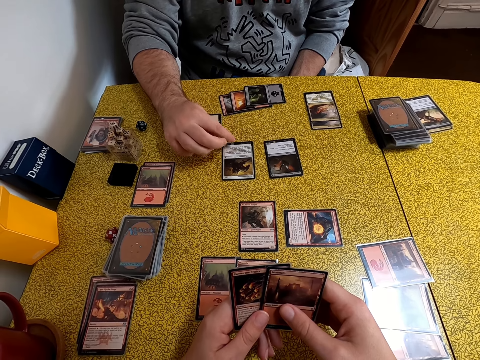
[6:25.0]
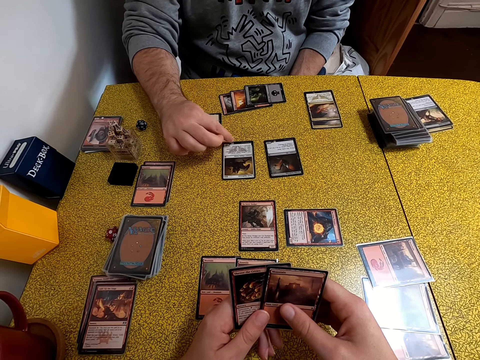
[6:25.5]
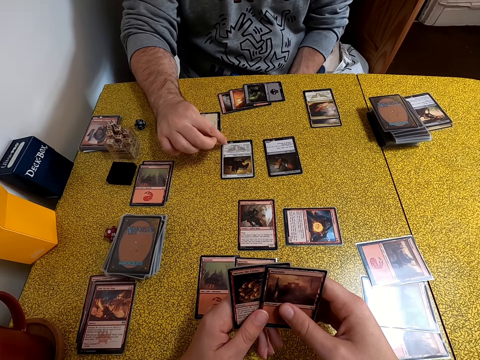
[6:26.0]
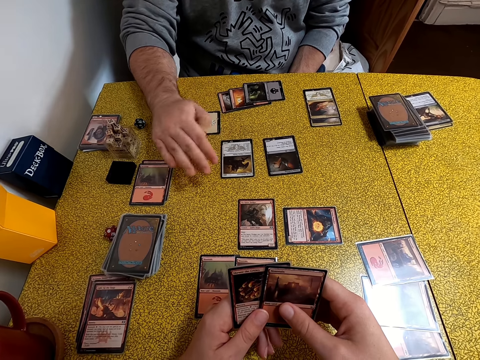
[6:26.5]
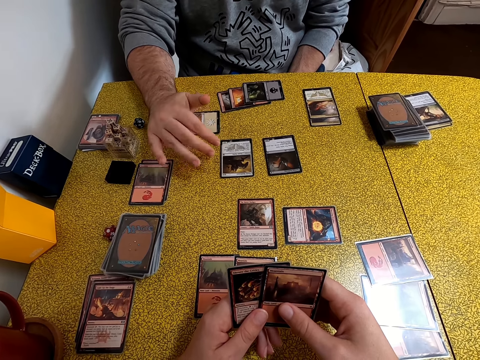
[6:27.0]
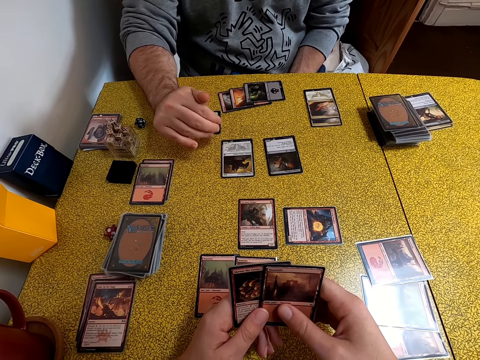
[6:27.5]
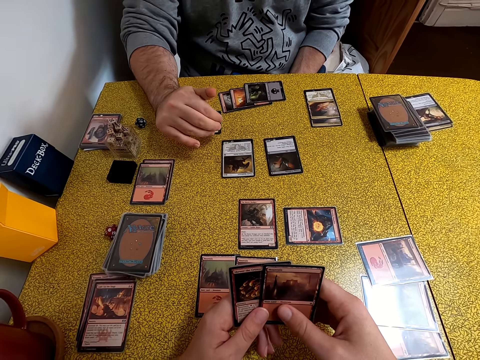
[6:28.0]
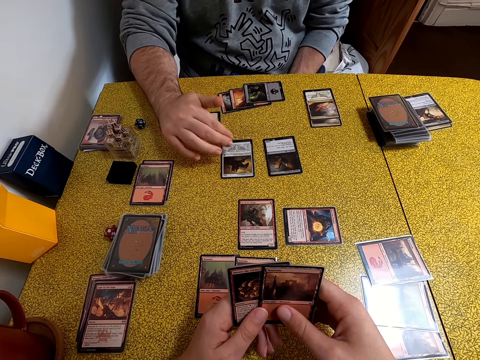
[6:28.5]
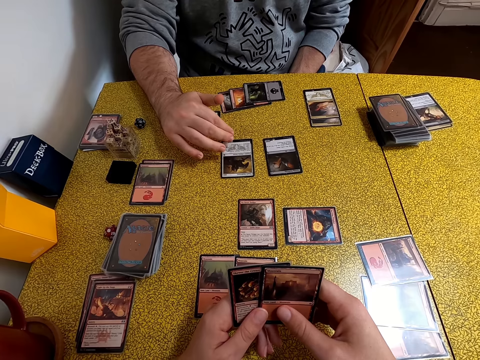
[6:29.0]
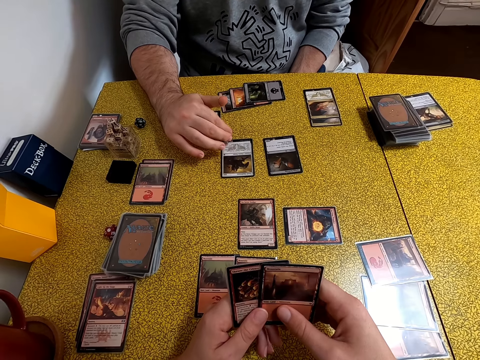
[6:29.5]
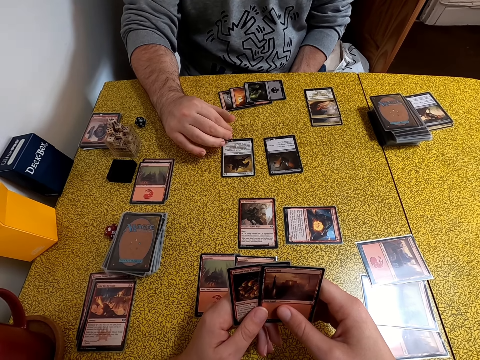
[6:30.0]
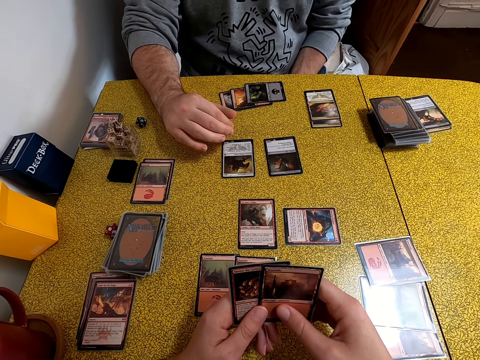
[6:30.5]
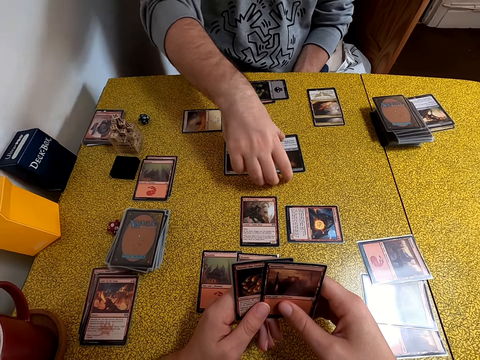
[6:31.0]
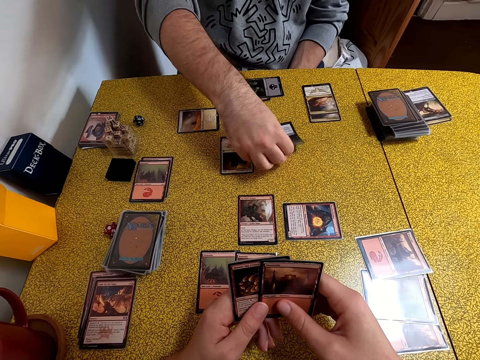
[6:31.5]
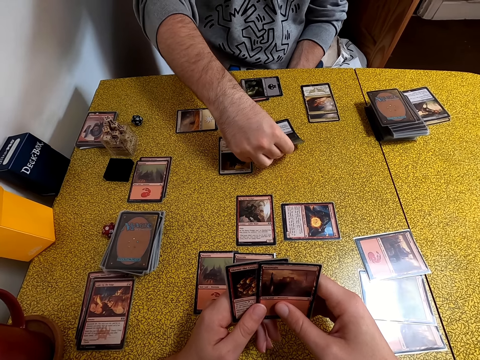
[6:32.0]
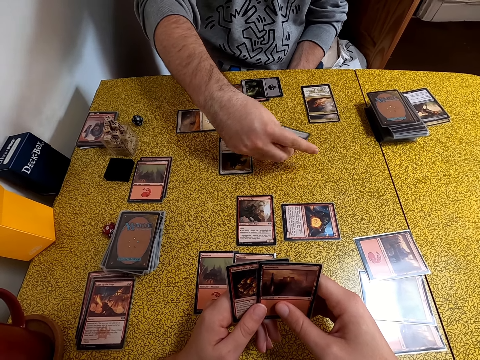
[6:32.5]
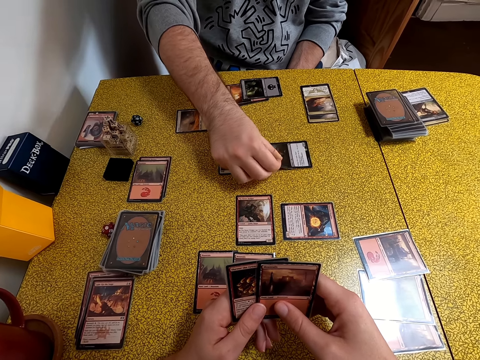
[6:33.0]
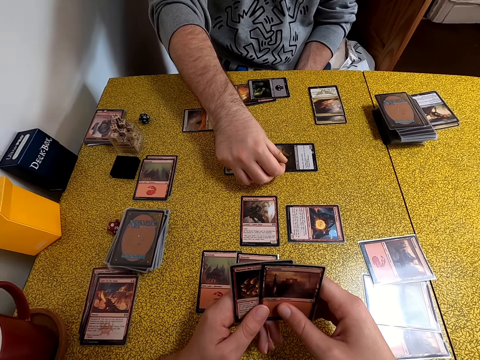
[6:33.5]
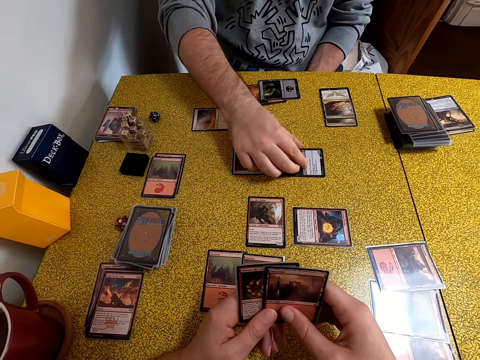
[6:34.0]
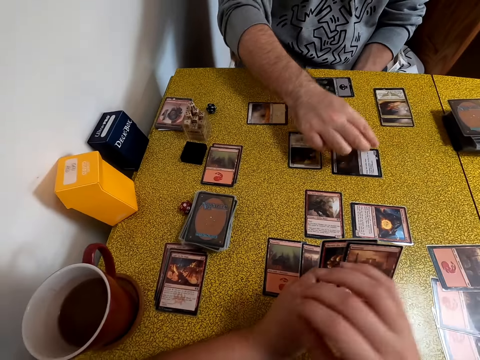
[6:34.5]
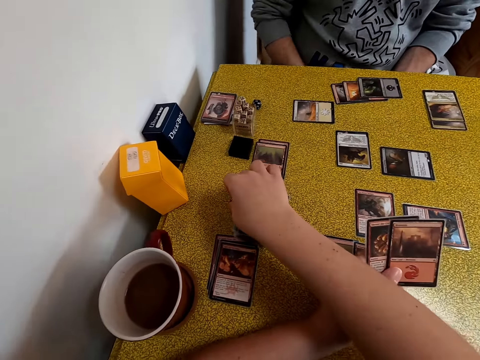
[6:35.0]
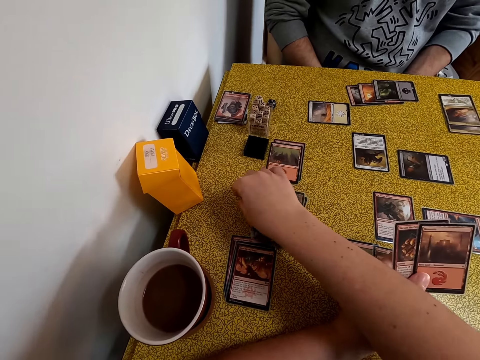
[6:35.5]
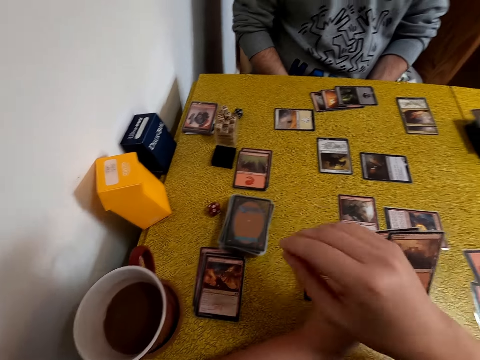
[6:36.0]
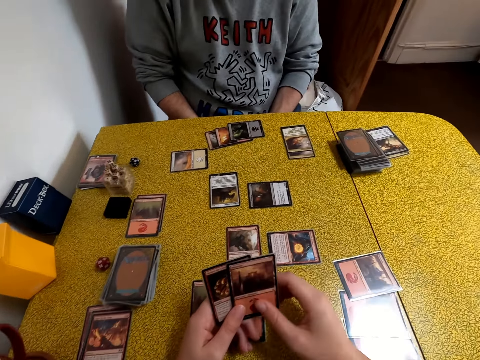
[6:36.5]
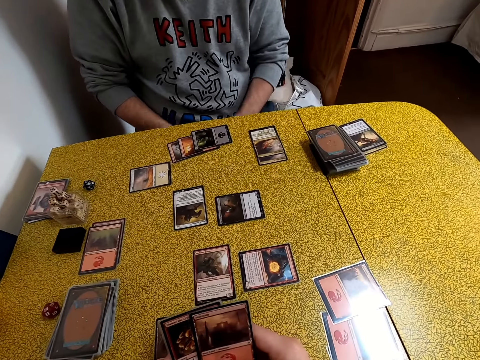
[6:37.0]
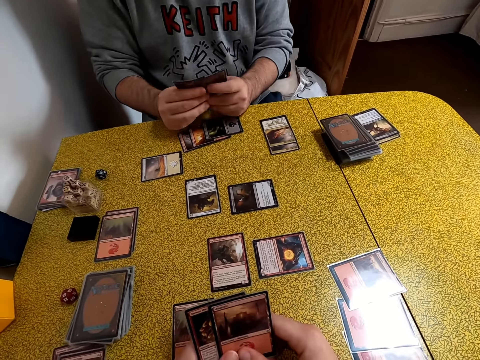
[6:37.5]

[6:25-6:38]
A person holds a card on the table. The camera wearer touches a dice on the table. She stares at the cards in her hands.

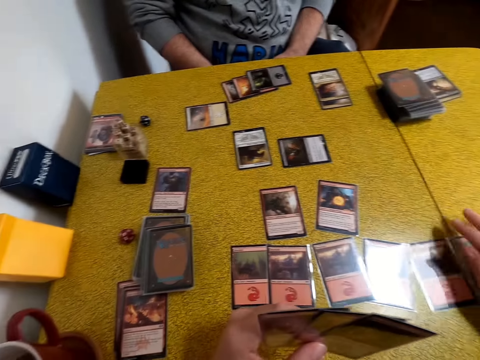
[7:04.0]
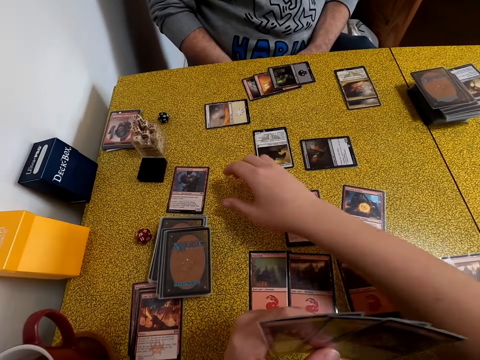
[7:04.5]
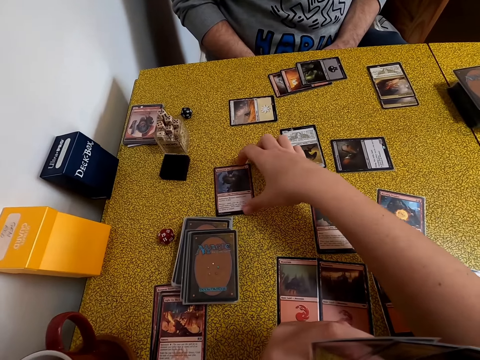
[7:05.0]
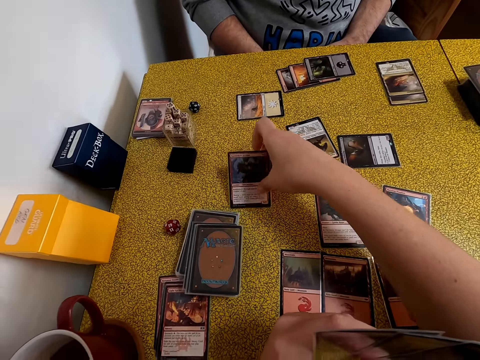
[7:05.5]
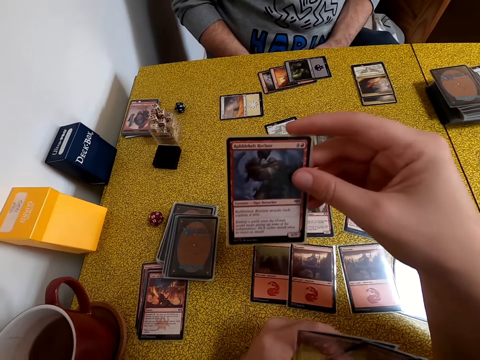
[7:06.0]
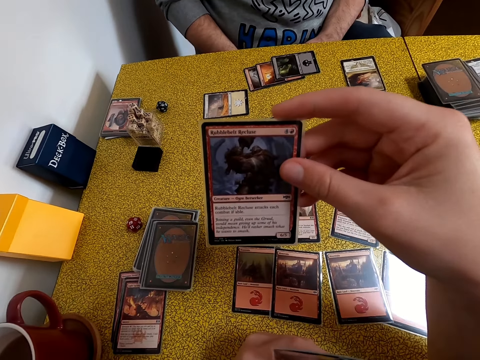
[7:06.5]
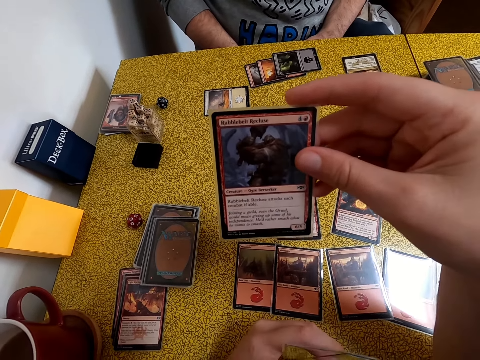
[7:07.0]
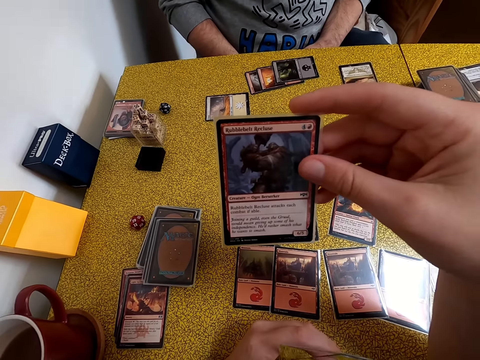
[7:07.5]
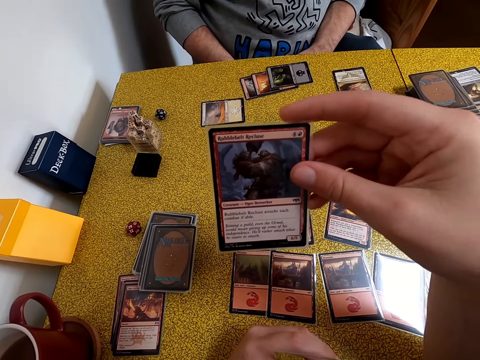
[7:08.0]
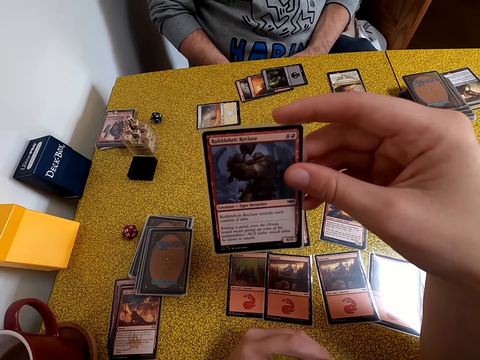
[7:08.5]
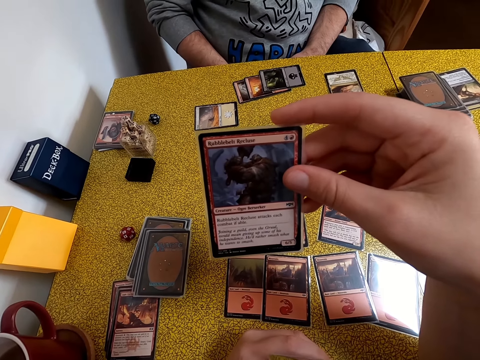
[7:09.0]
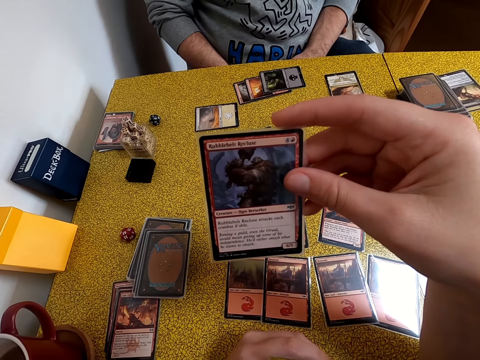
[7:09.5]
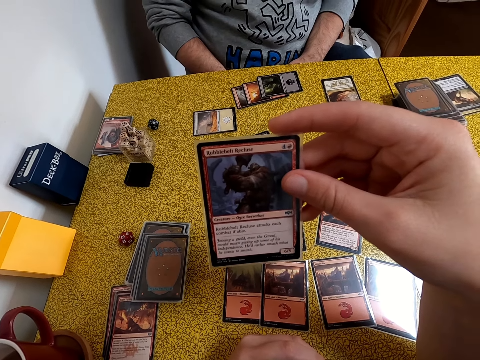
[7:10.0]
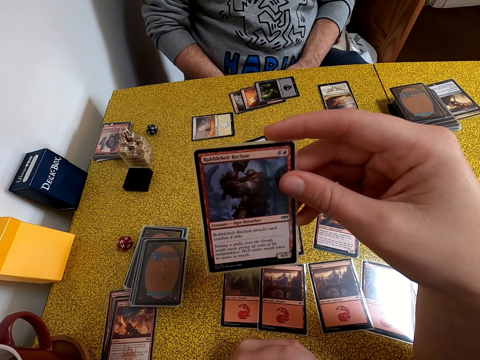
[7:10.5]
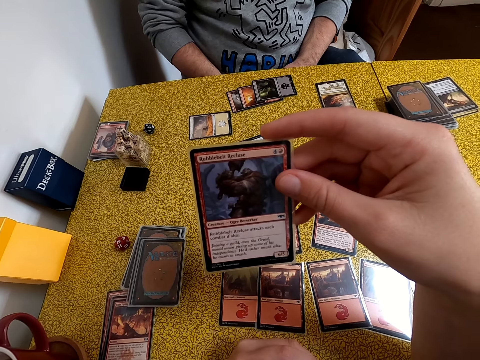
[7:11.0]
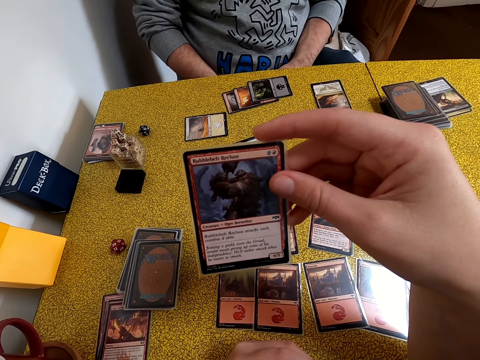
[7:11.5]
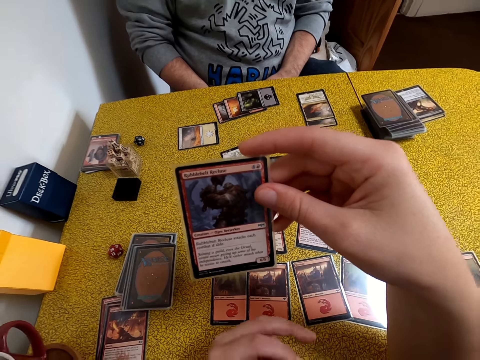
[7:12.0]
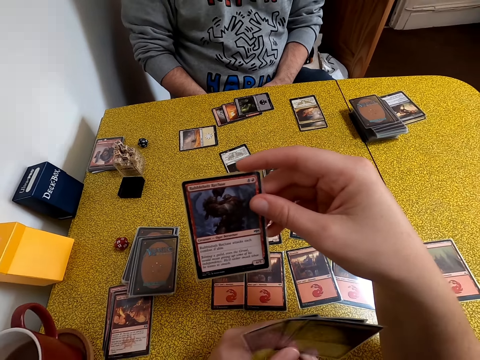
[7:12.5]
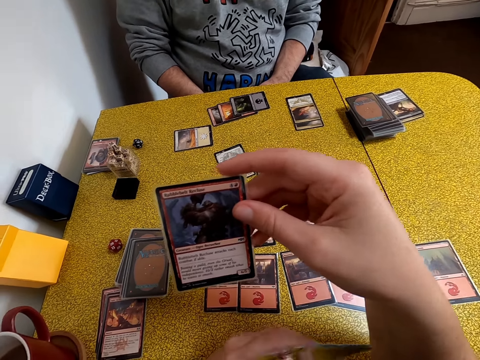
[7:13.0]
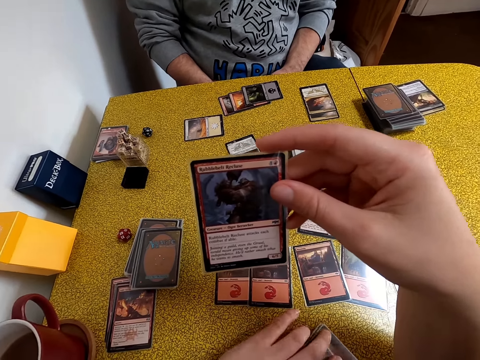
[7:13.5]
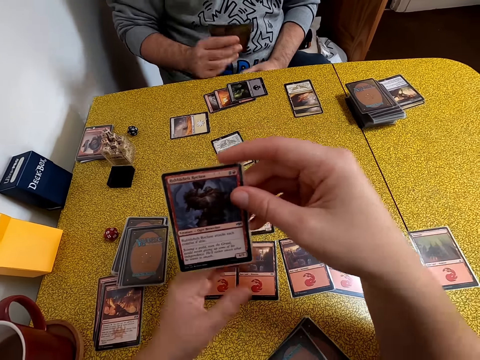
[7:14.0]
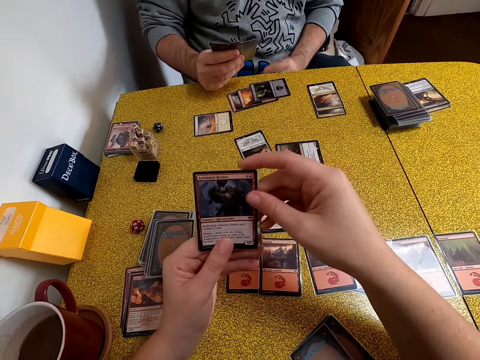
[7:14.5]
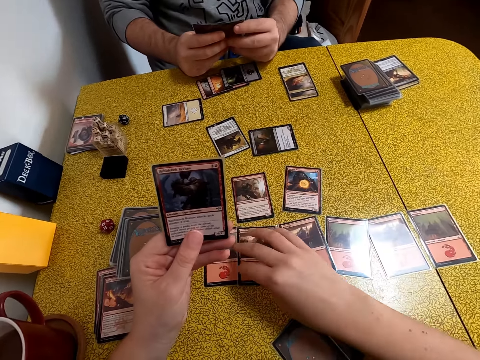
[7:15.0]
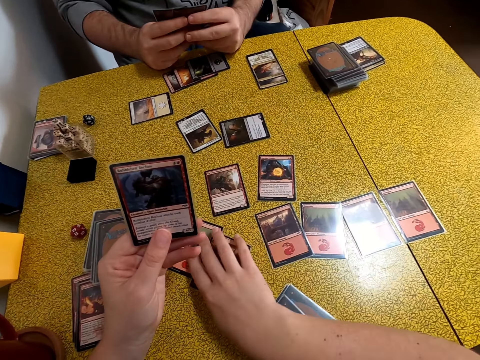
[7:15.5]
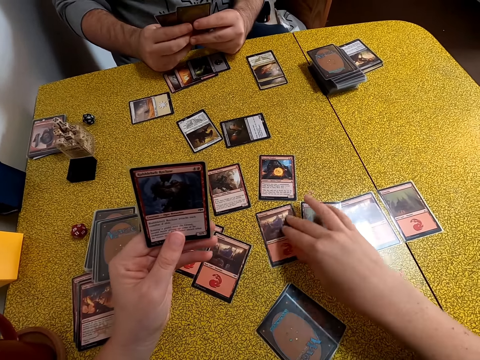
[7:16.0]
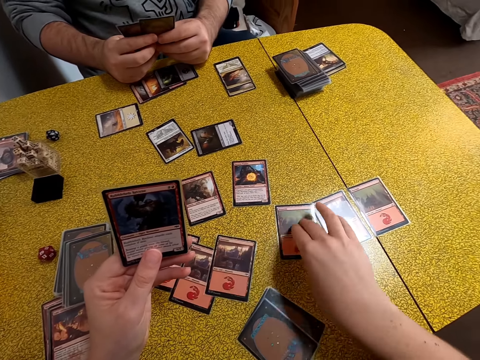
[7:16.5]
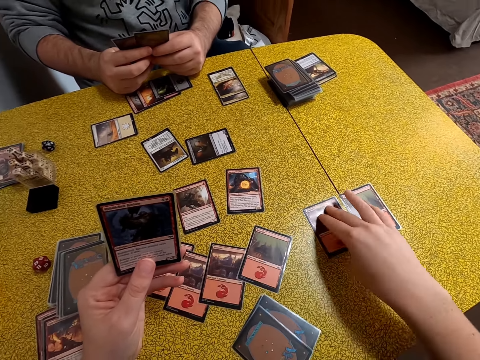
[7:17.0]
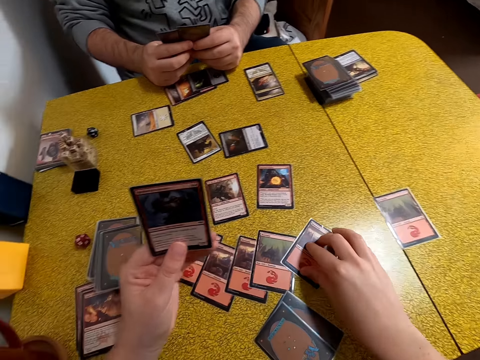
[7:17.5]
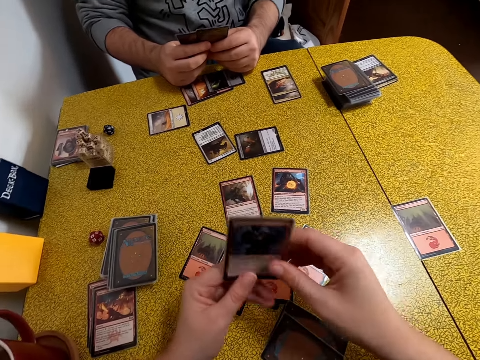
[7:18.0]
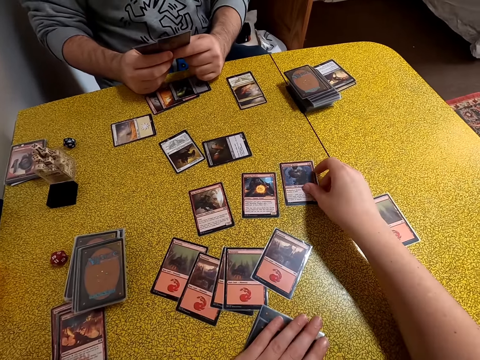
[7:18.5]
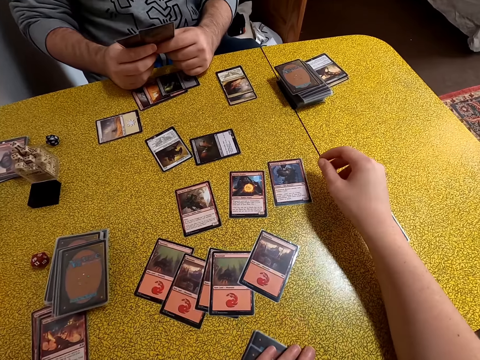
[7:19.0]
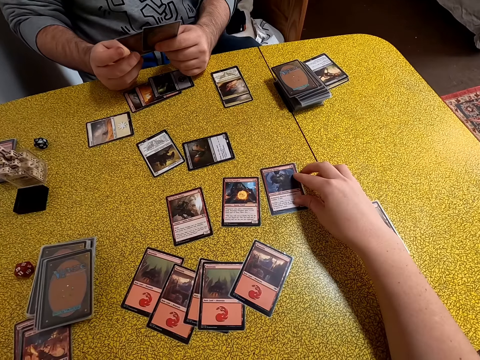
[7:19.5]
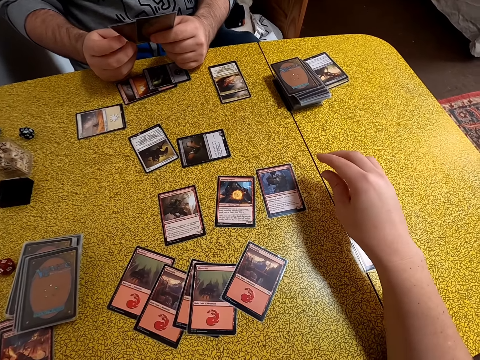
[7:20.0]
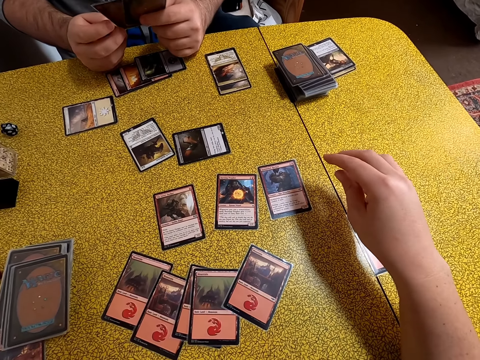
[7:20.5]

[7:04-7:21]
The camera wearer picks up a card from the table. They look at the card. They put cards on the table. They touch the cards on the table. They move the cards on the table. They put a card on the table.
